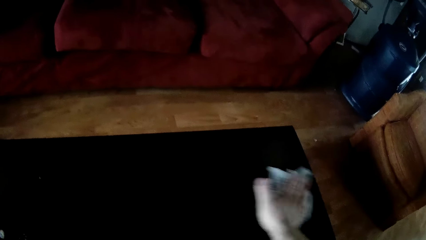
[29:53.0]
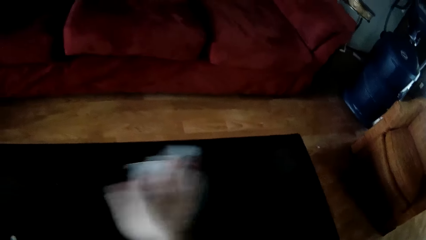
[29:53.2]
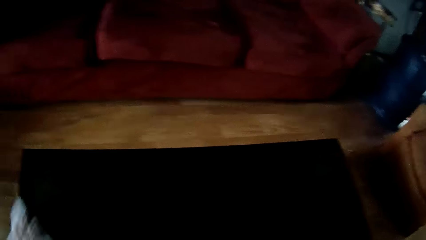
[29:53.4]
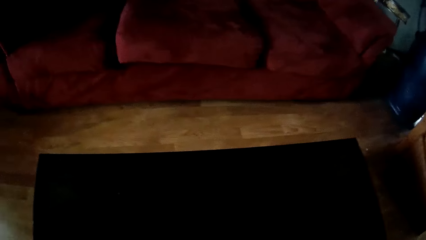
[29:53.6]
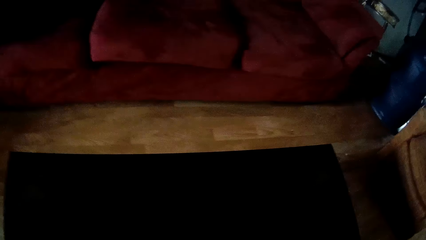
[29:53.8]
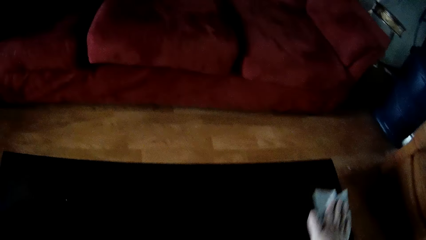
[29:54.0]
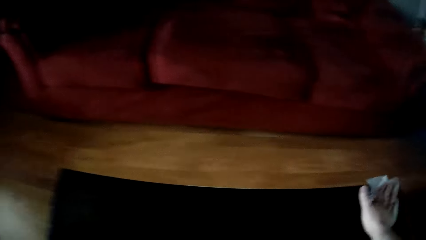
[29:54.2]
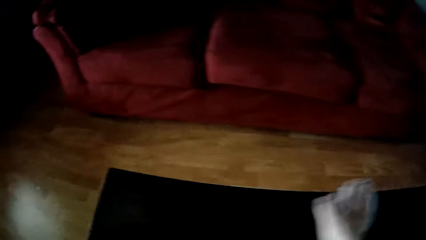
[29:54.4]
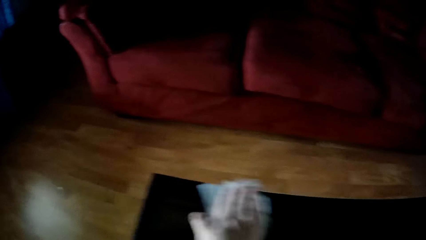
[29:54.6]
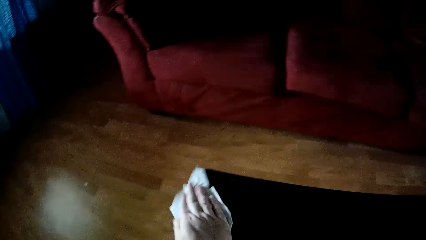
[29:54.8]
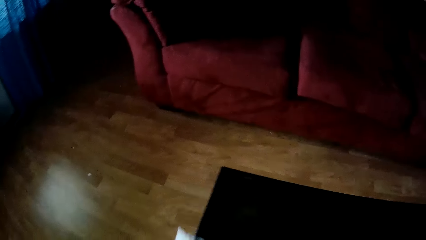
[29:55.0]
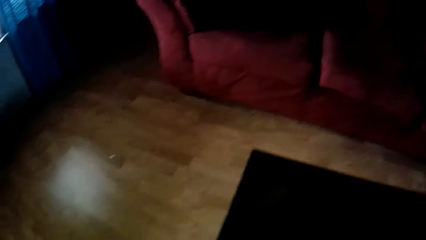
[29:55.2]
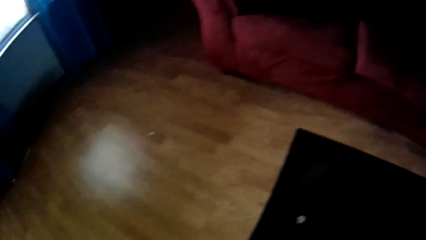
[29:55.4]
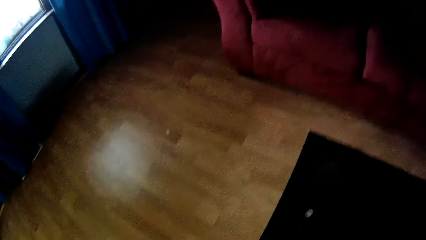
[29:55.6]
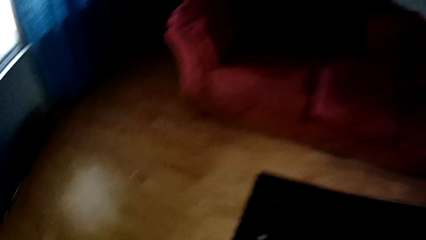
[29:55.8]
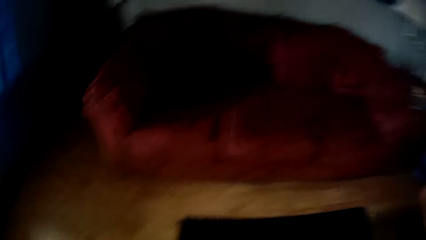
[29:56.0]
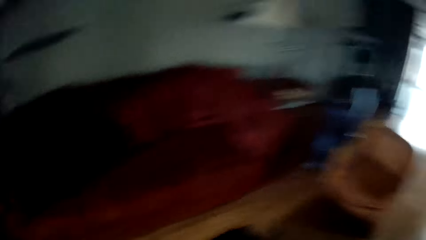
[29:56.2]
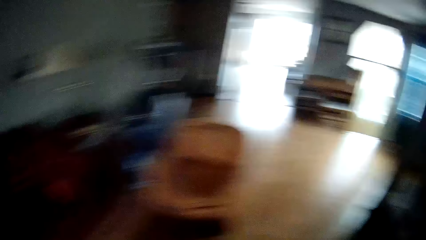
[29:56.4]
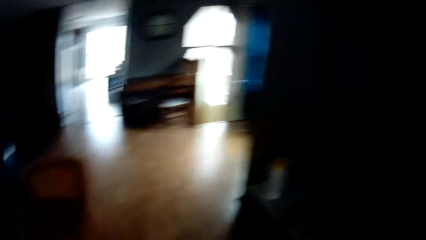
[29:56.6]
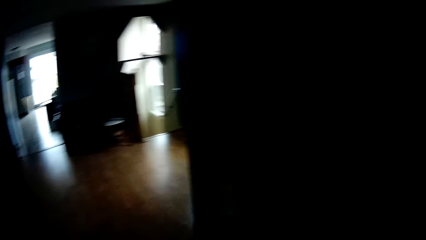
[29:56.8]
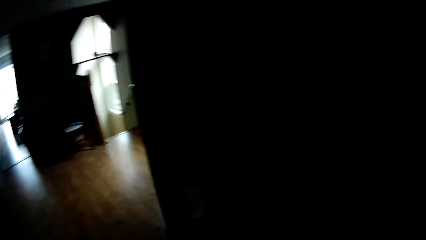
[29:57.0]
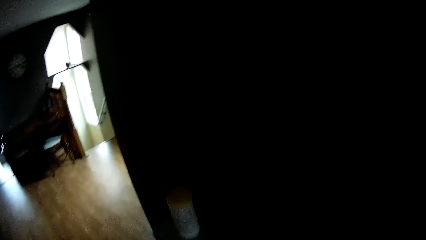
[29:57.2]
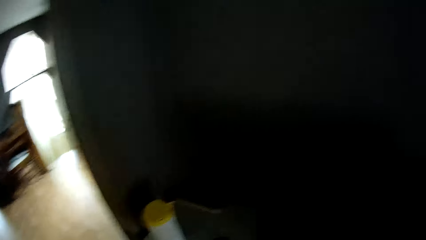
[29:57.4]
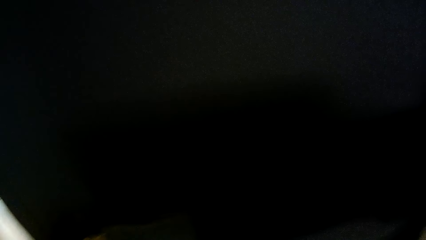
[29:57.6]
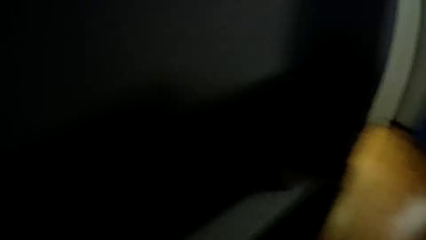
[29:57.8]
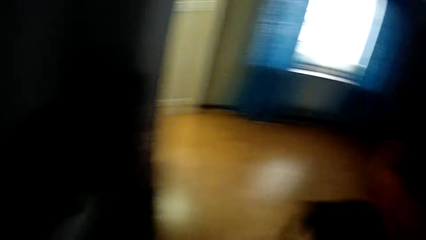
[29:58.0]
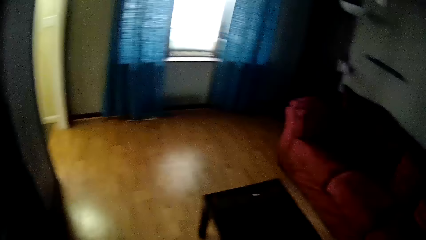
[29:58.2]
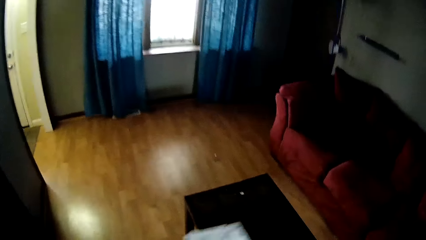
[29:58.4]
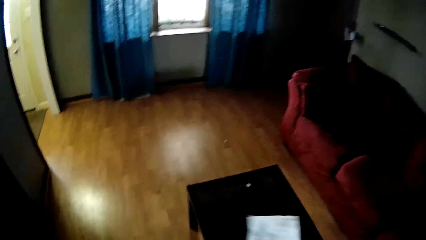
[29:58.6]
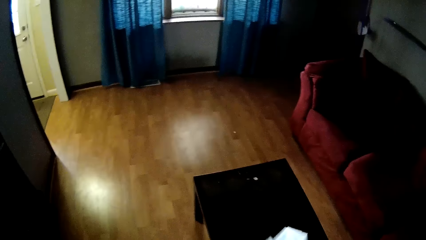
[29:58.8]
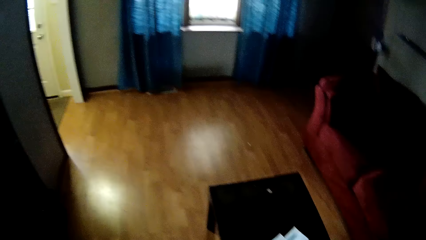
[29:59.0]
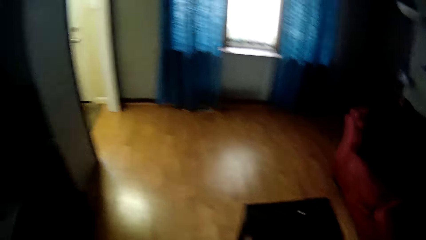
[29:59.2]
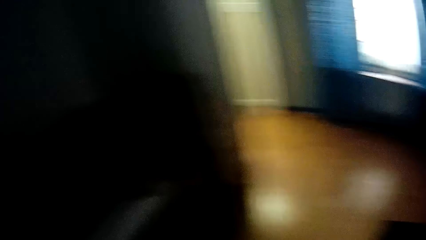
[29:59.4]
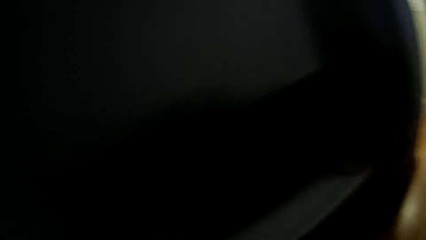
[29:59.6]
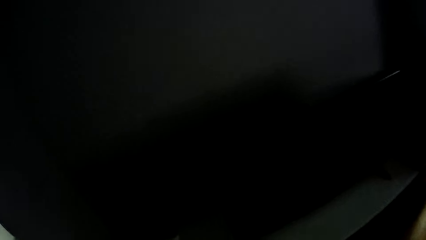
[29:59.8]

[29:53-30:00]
The camera wearer looks around. They place the papers on the table.
